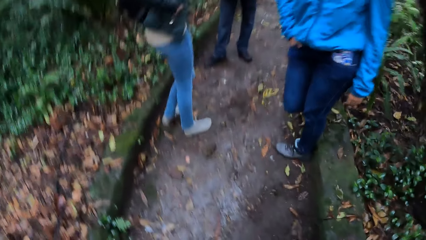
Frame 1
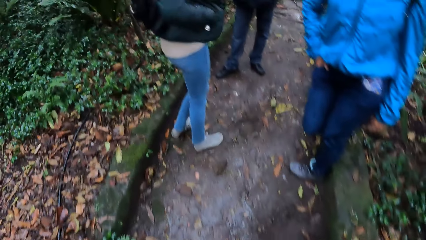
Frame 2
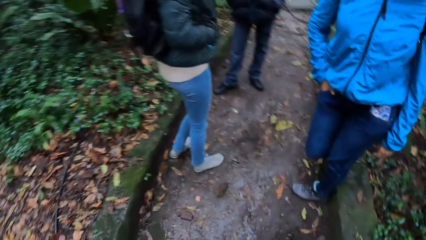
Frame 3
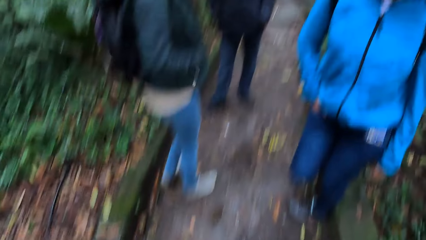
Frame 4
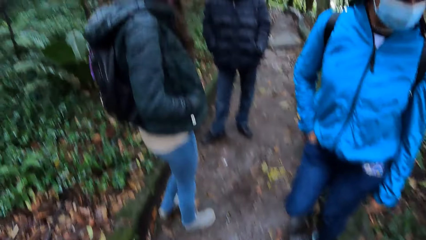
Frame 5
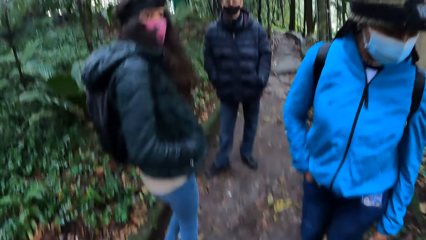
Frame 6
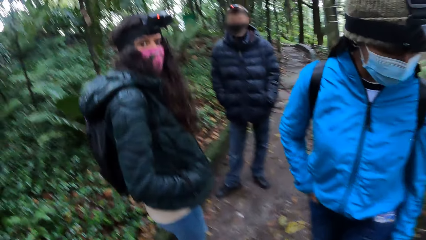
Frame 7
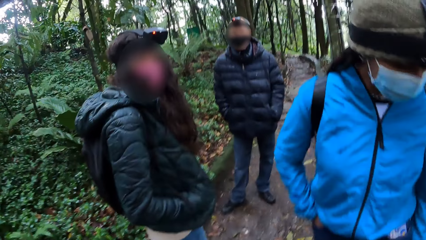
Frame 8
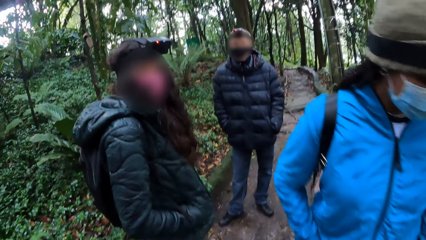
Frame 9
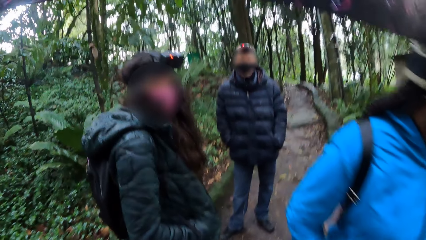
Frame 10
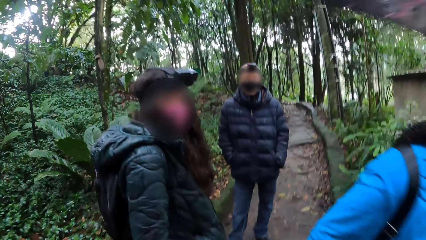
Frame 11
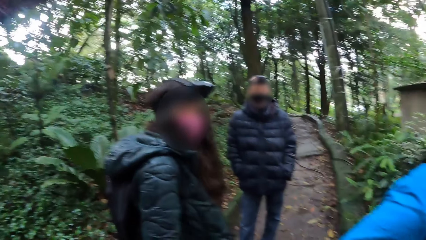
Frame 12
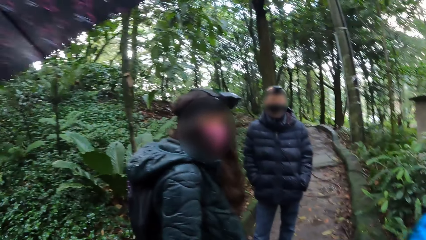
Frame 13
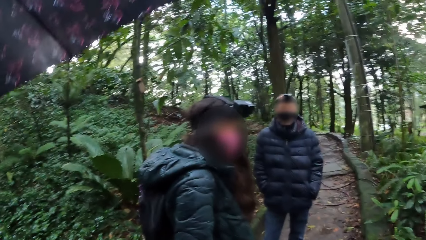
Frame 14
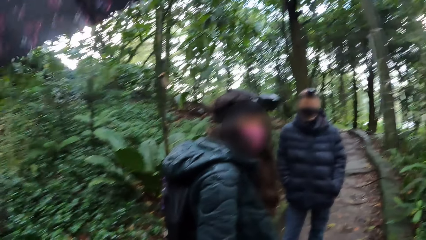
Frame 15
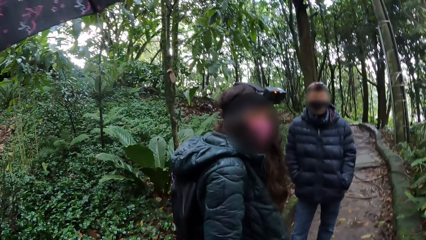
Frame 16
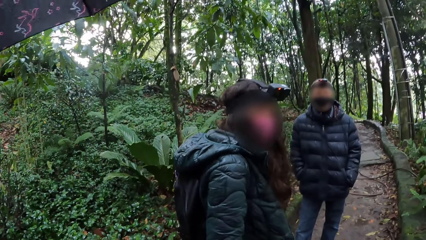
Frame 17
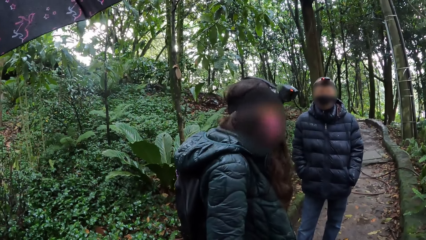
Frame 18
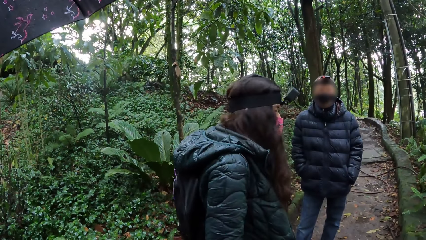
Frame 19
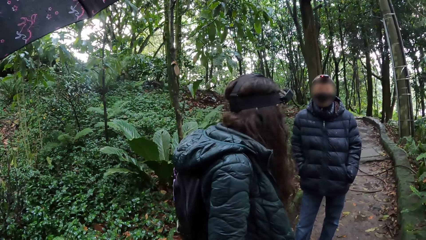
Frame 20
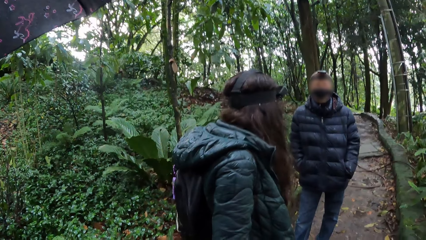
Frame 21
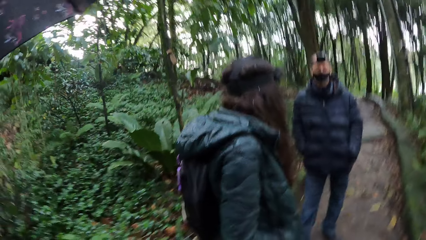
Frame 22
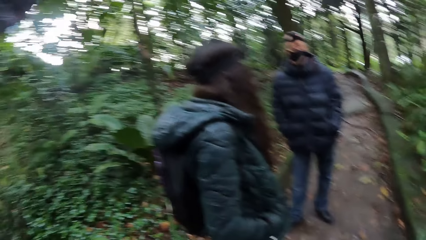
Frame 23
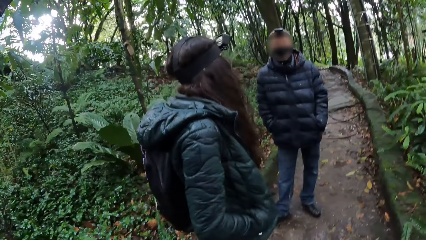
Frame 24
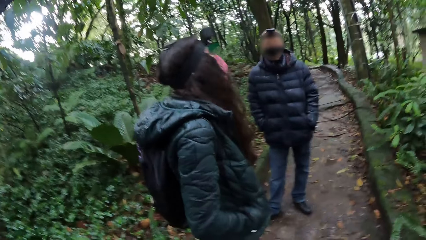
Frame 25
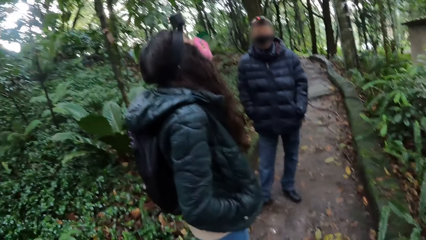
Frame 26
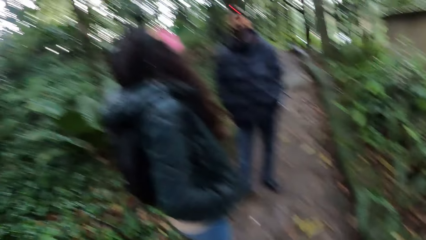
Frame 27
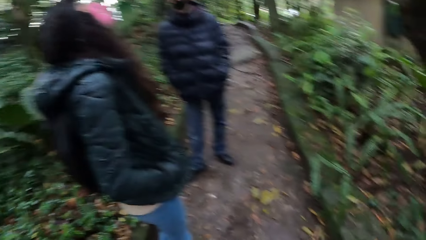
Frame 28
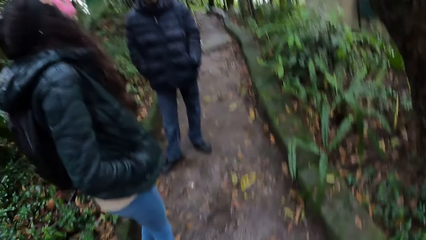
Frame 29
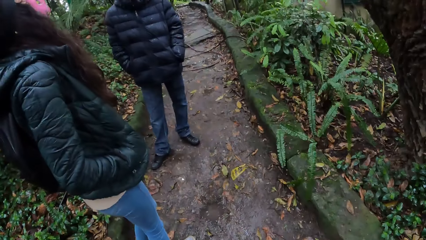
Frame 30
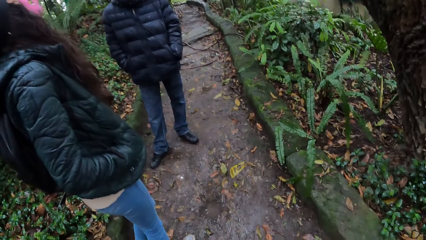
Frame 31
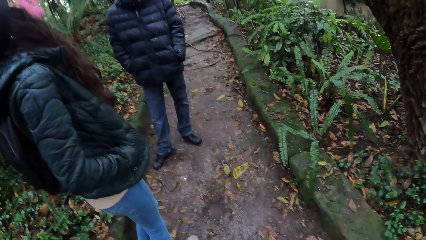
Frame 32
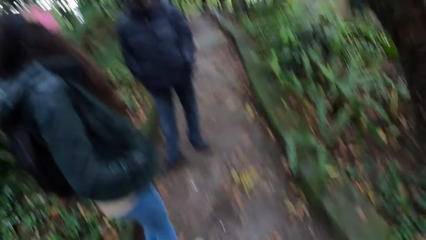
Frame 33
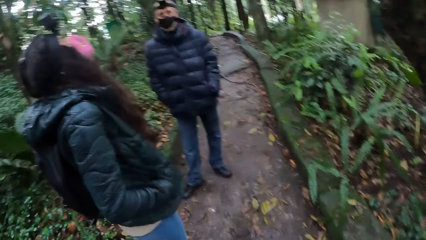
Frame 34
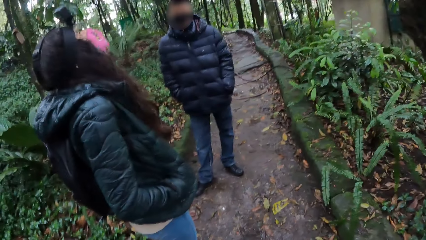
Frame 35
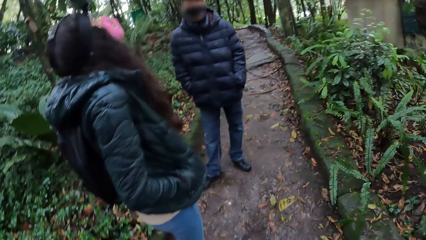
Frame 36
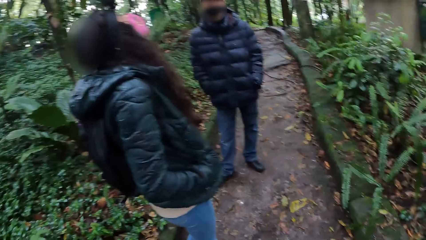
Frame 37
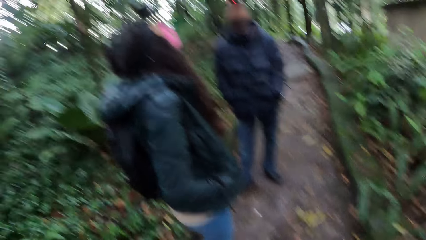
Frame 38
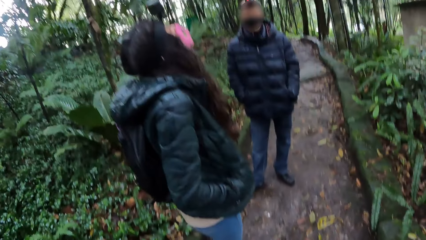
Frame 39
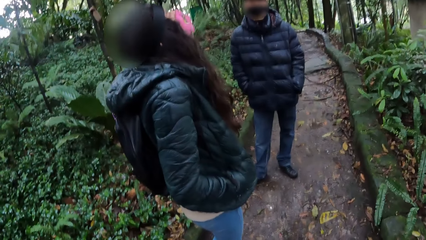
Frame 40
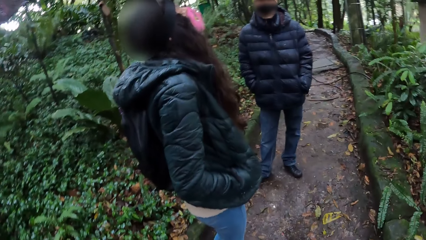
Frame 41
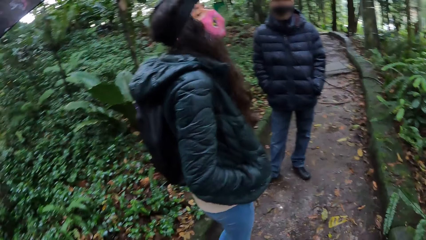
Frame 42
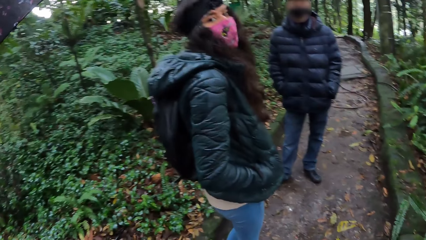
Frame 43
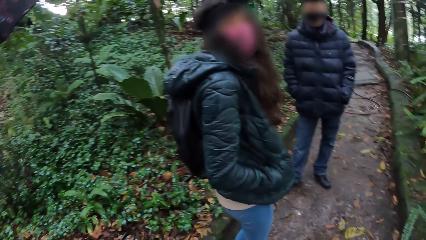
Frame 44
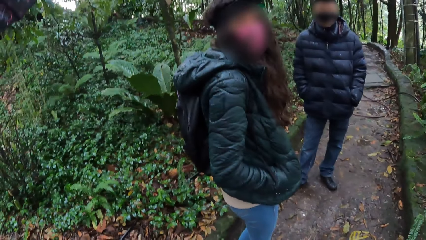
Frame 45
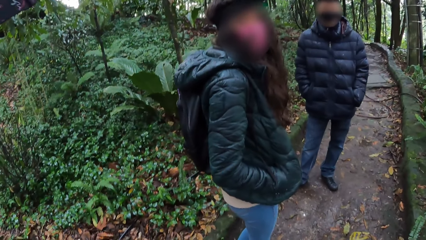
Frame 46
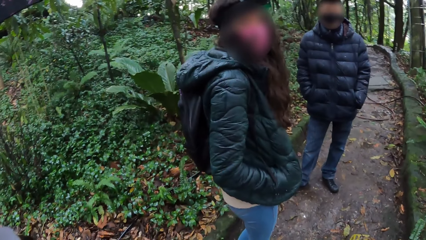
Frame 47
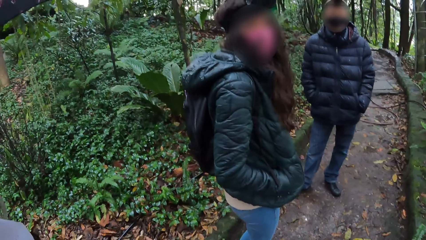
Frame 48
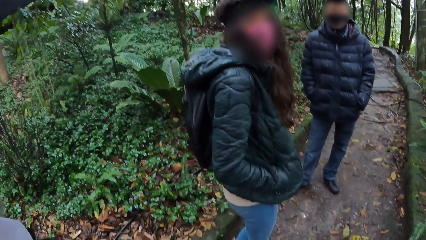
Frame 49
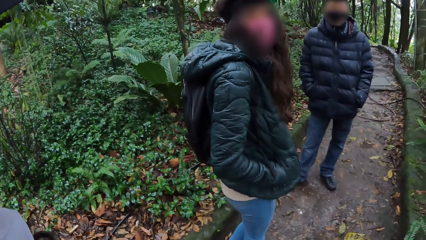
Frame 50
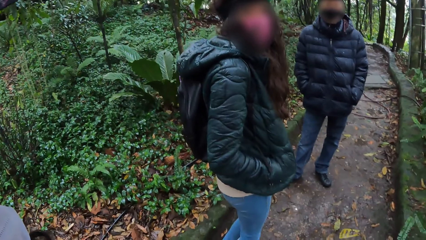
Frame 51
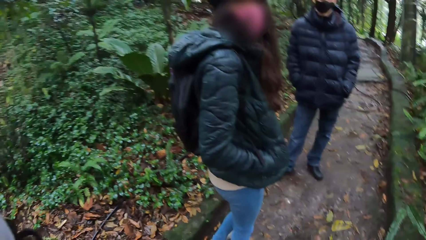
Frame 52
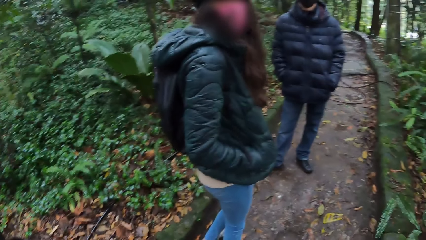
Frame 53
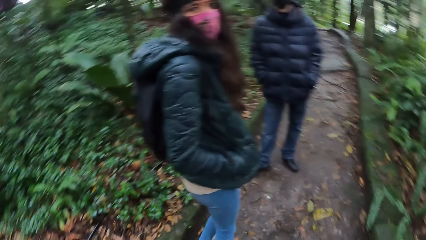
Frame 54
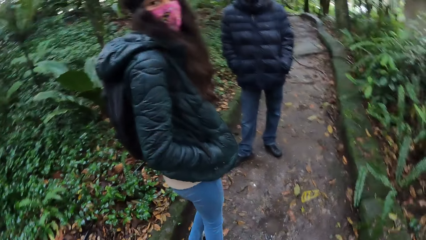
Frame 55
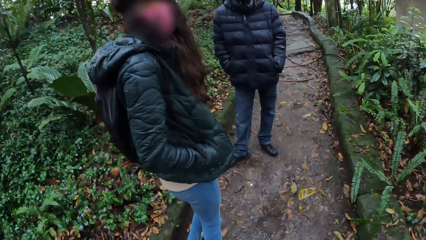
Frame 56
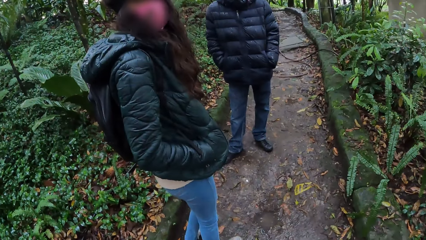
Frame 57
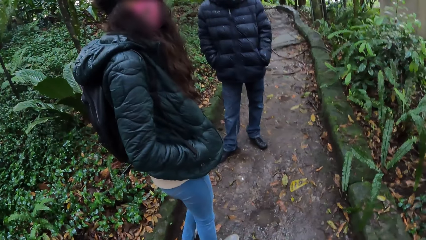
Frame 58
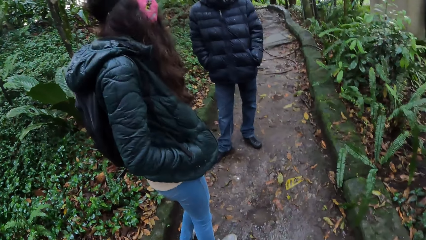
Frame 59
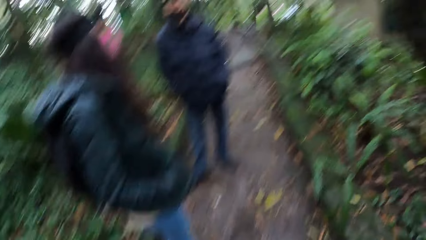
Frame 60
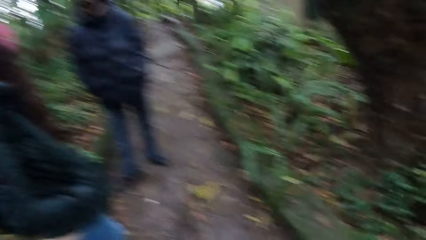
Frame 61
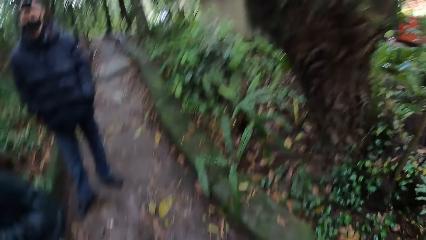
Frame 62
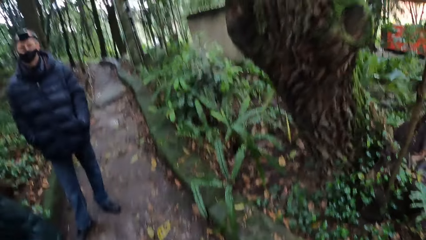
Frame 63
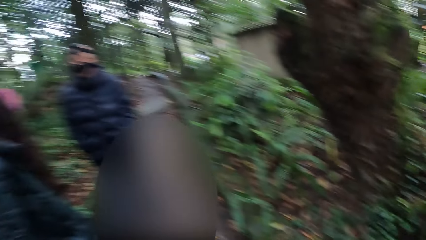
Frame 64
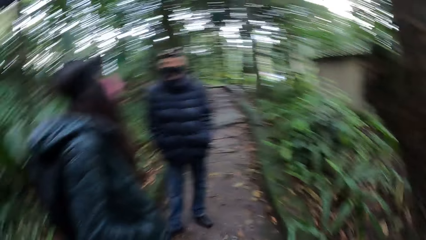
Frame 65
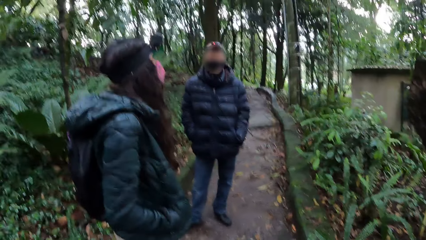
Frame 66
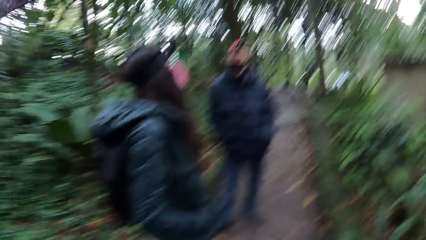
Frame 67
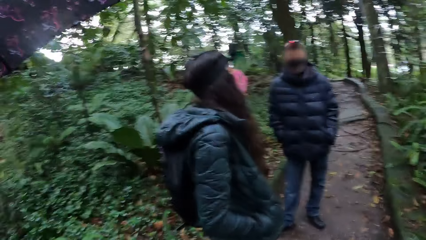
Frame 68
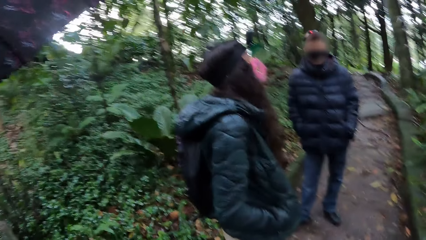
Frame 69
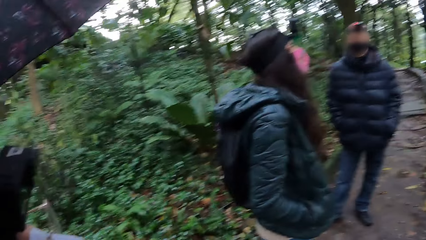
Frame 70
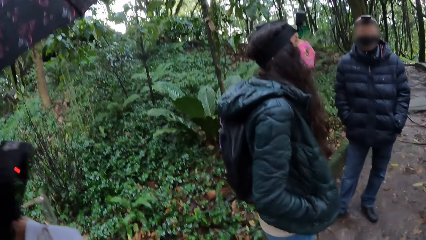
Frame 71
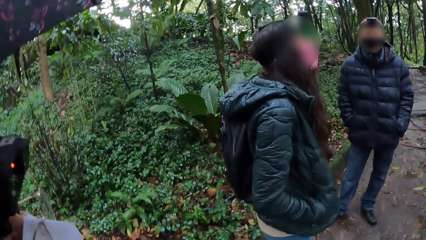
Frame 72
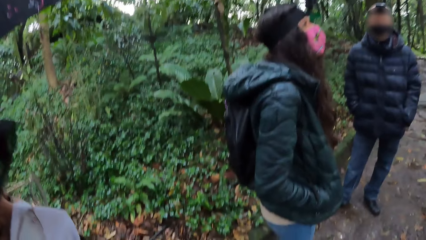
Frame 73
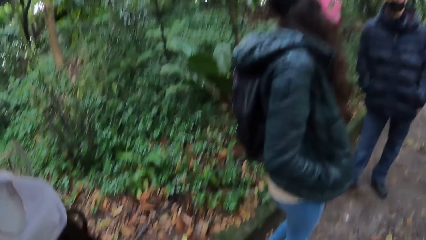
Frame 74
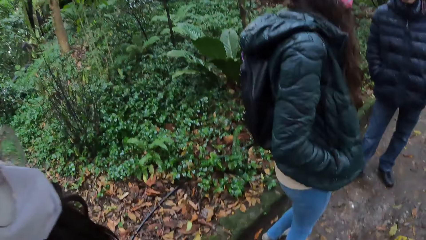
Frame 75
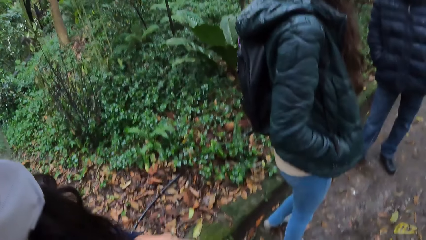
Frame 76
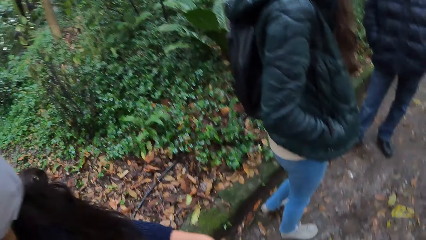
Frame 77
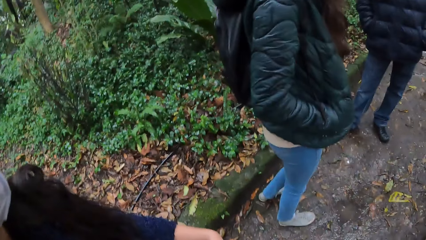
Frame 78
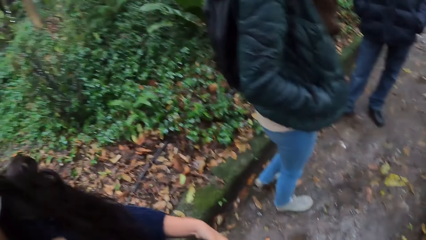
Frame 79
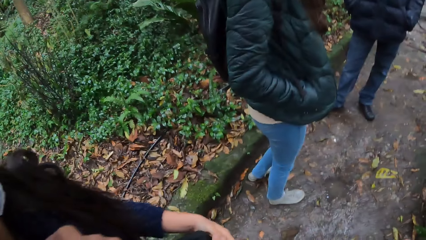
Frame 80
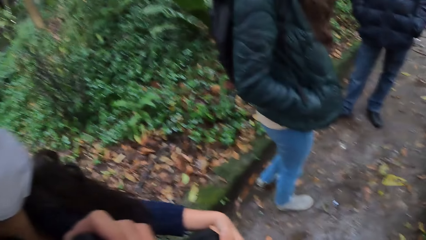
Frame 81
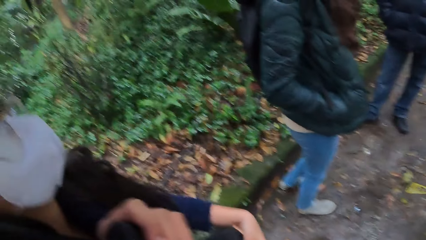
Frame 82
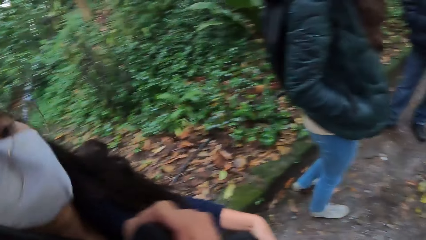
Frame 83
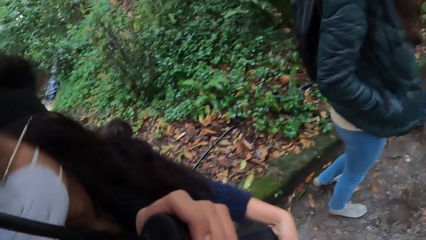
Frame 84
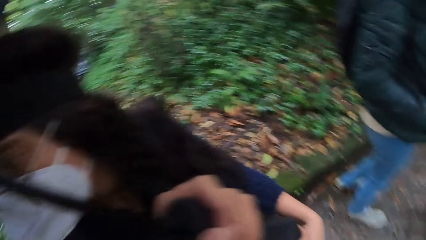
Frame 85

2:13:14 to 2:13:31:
A lady stands in the park. The camera wearer interacts with a man and a woman. Another lady stands in the park. The man stands in the park. The other lady moves her head up in the park.
